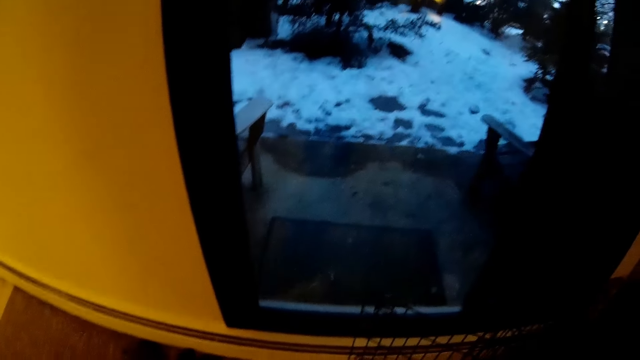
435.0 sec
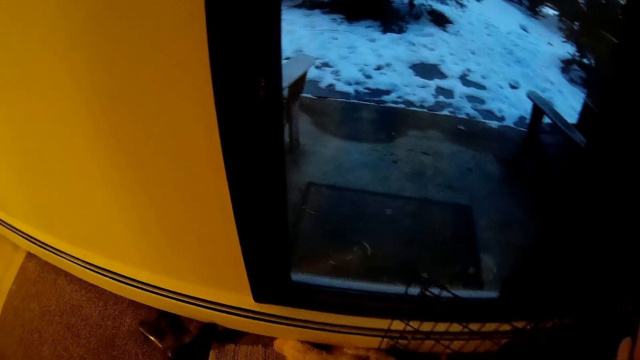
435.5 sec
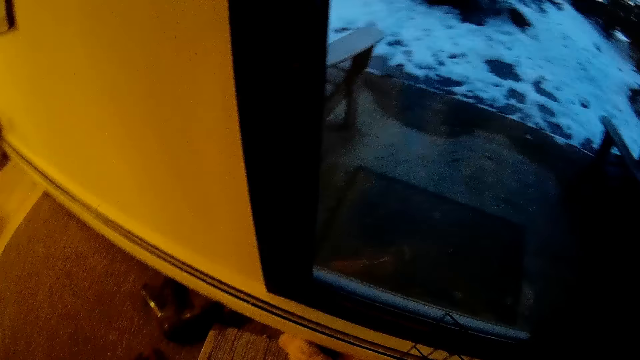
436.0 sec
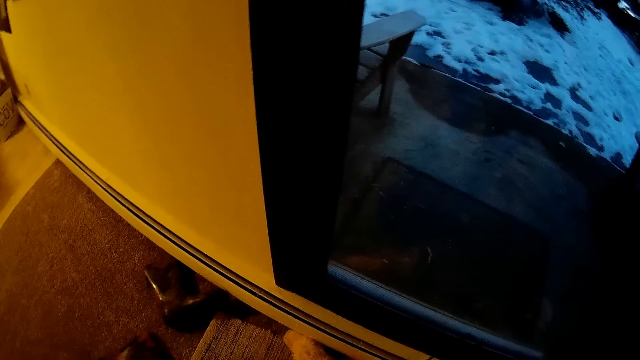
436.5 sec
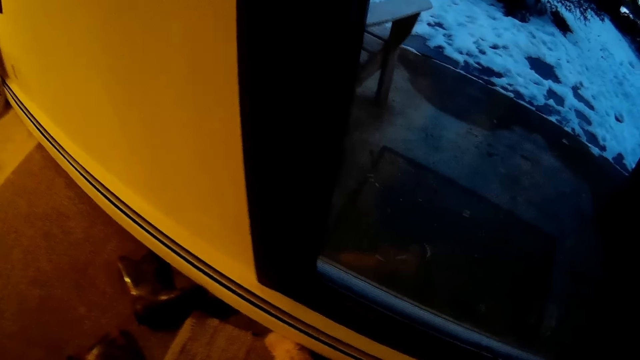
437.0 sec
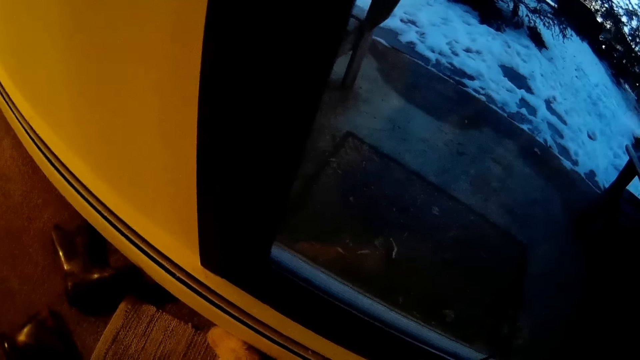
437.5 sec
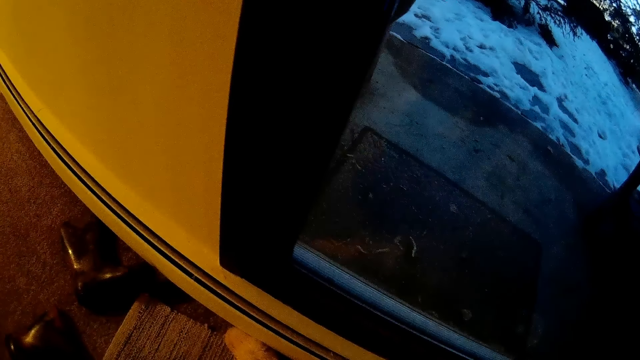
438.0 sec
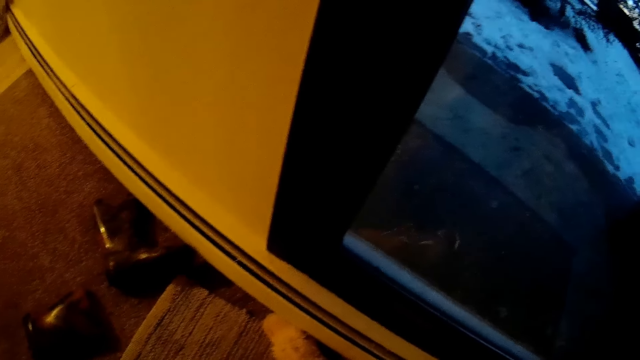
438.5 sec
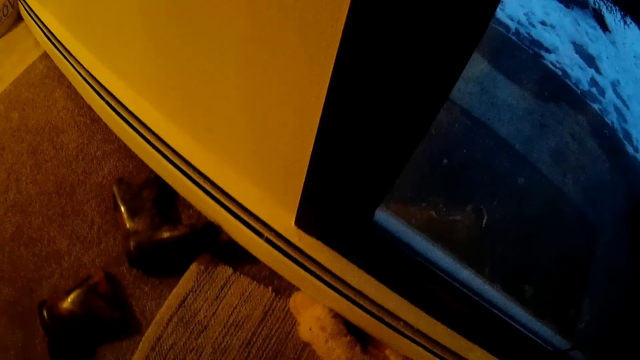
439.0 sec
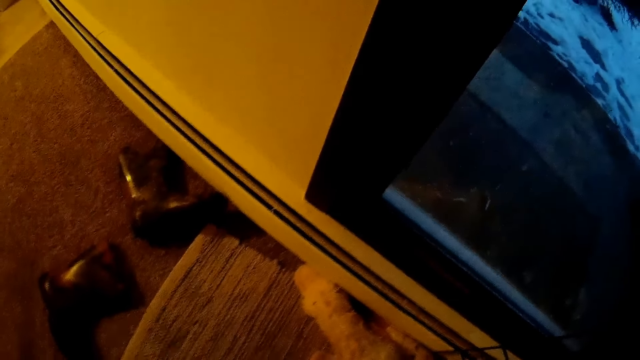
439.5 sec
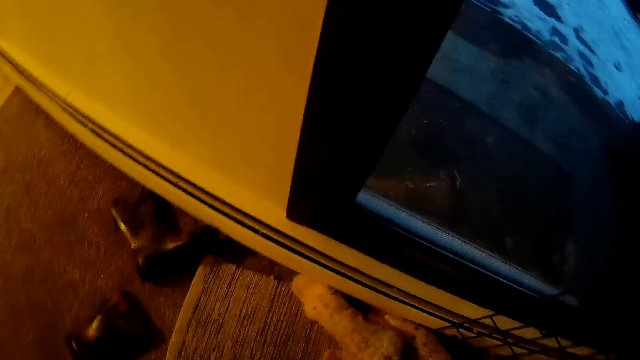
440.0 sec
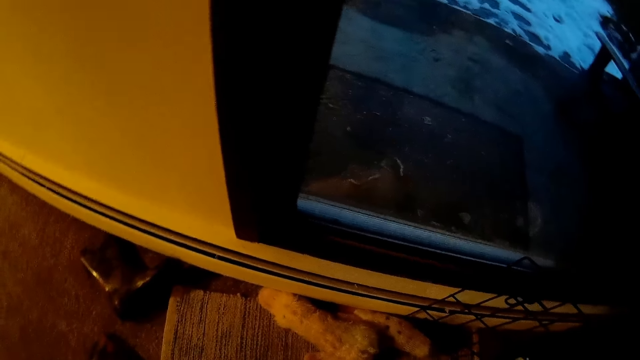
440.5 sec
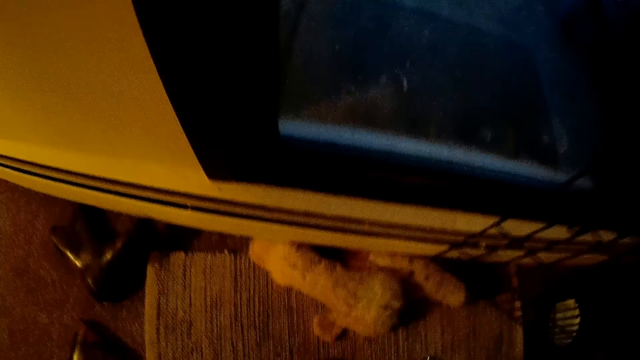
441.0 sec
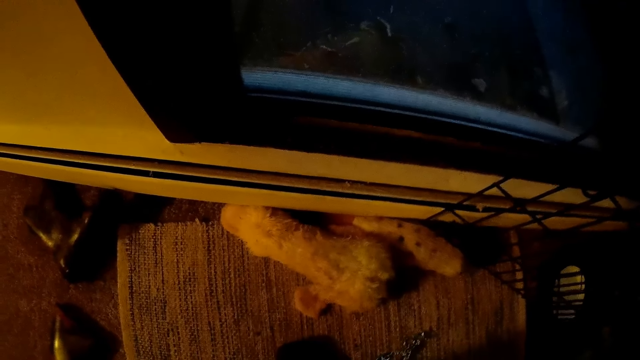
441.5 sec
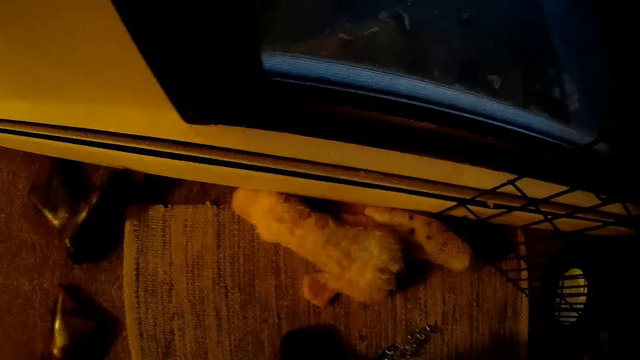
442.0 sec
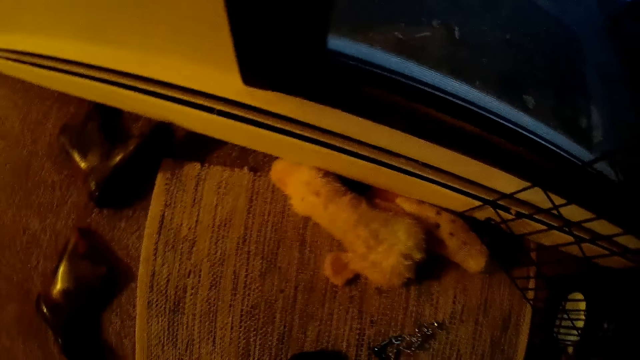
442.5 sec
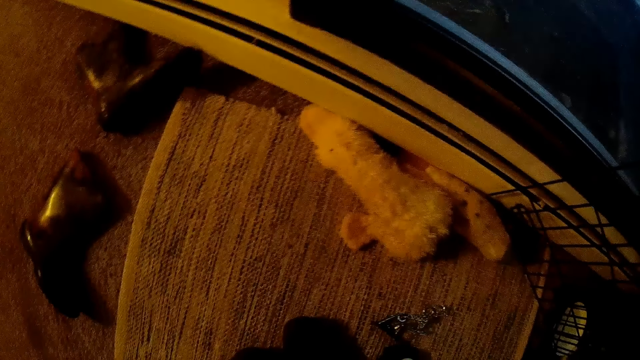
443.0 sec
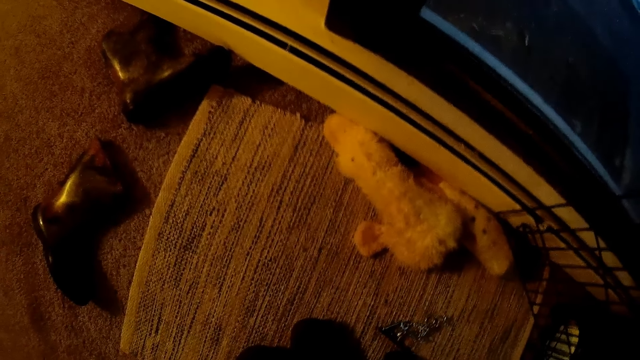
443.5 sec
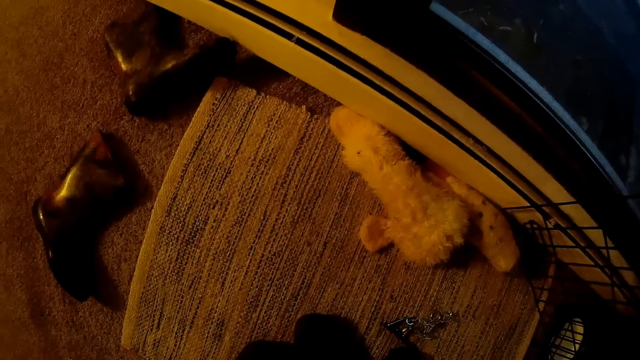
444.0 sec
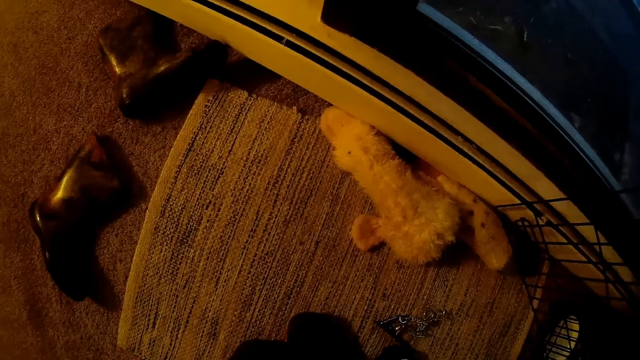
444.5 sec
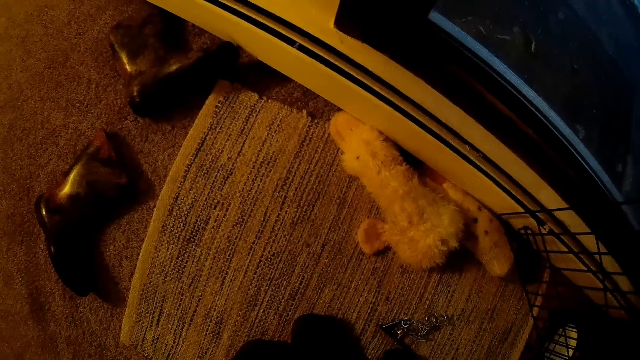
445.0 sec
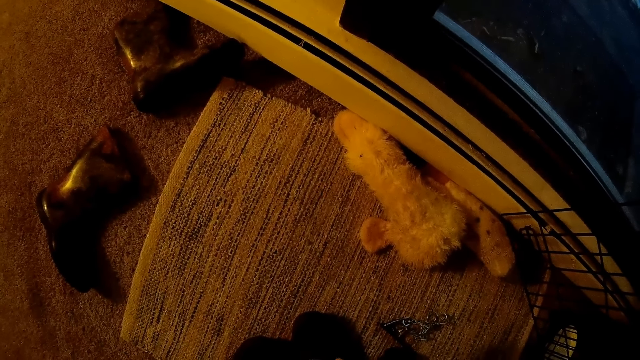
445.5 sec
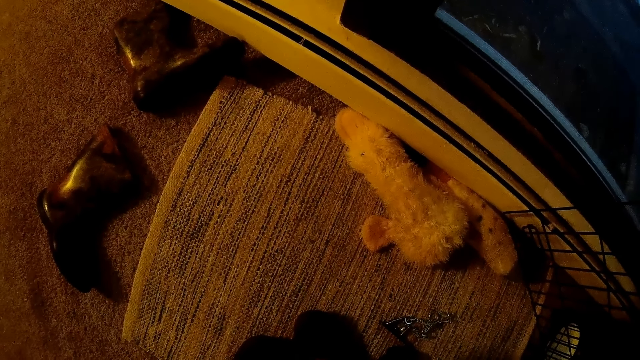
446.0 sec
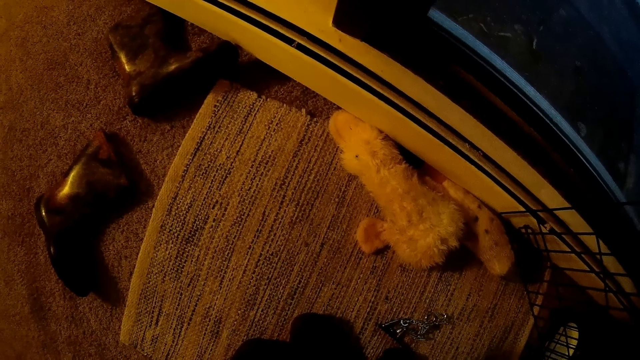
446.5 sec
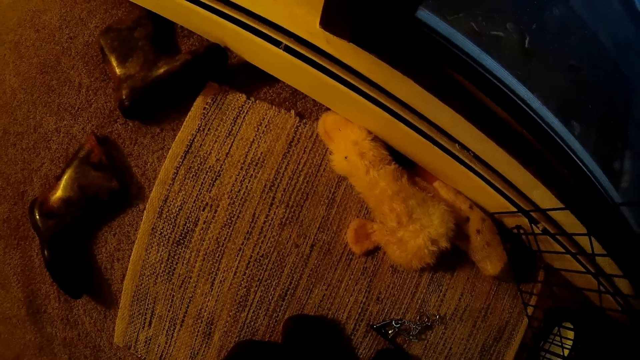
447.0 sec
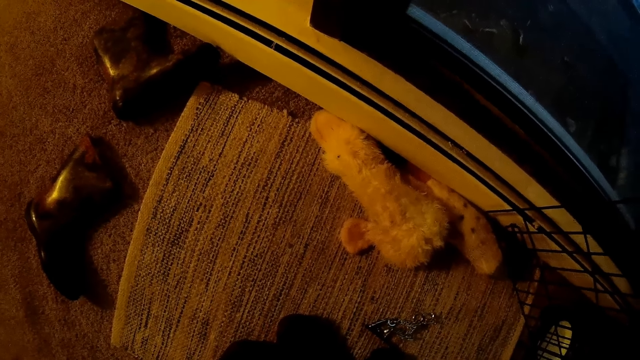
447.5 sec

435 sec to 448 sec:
The camera wearer looks at the dolly on the ground. They shift a pair of shoes with both hands.

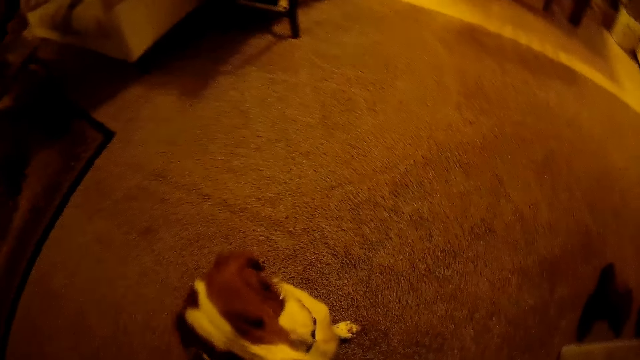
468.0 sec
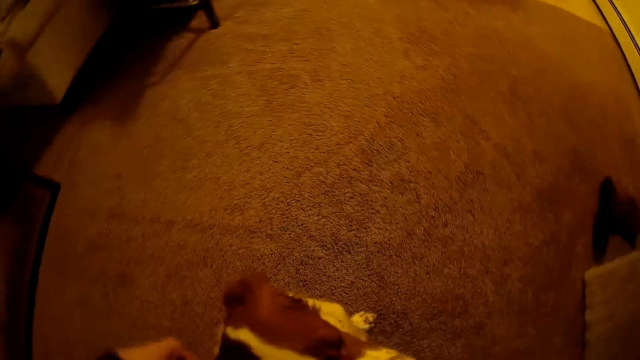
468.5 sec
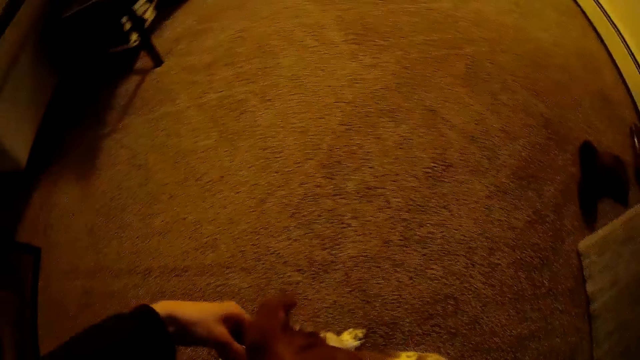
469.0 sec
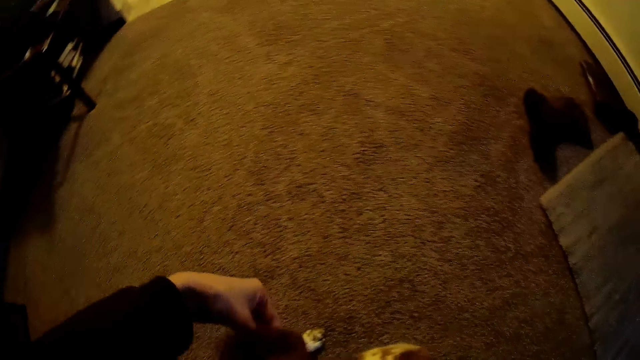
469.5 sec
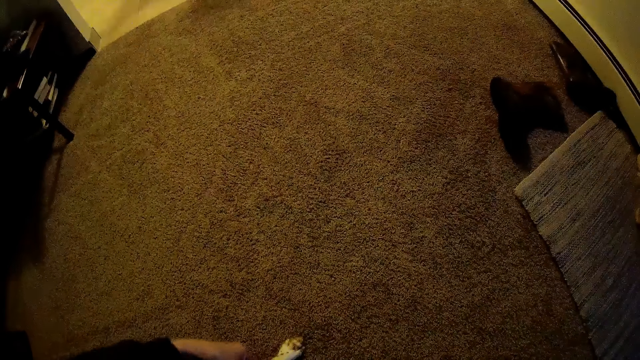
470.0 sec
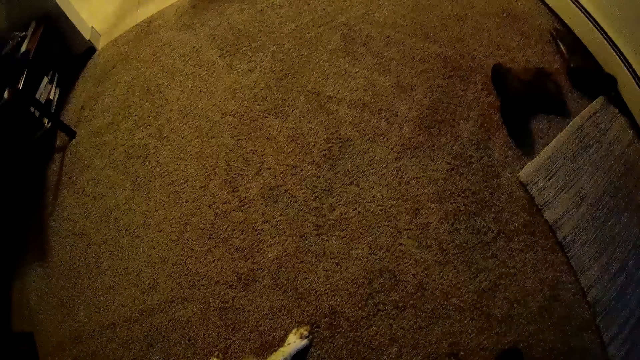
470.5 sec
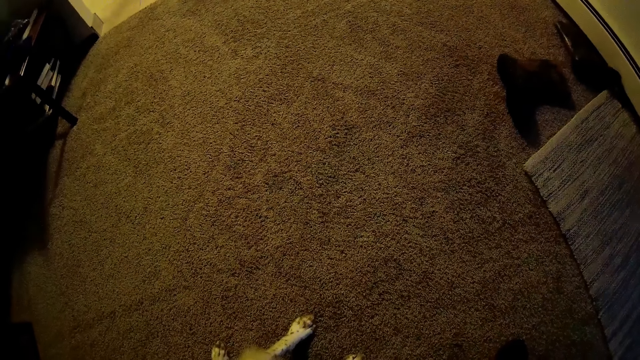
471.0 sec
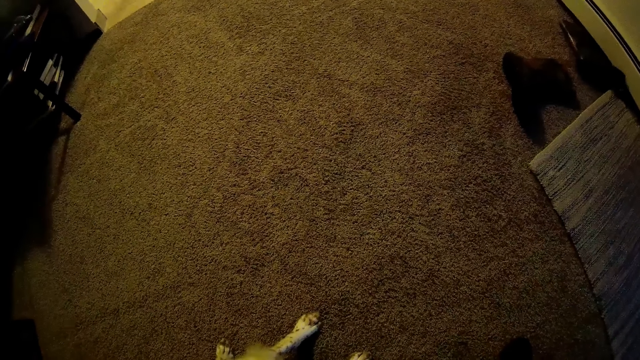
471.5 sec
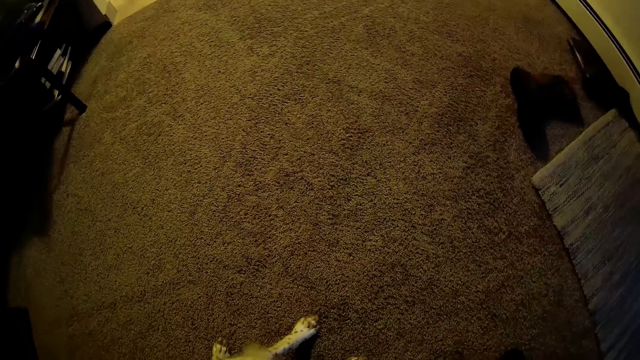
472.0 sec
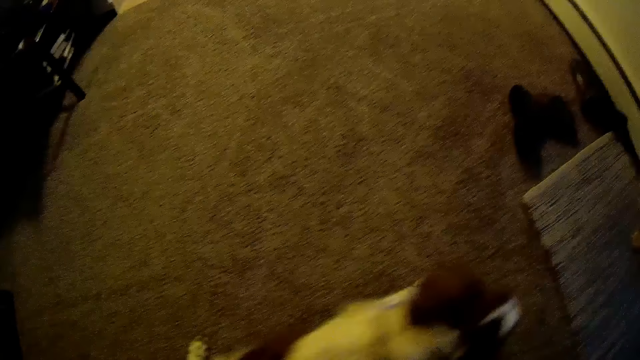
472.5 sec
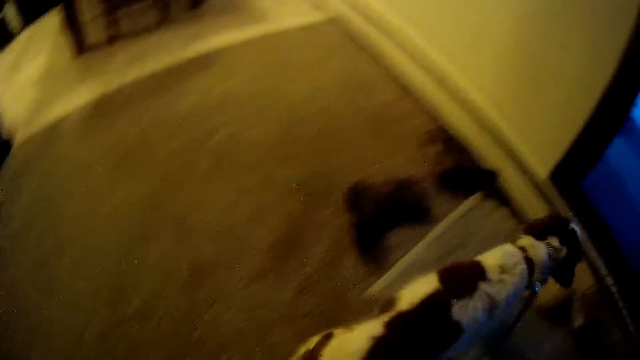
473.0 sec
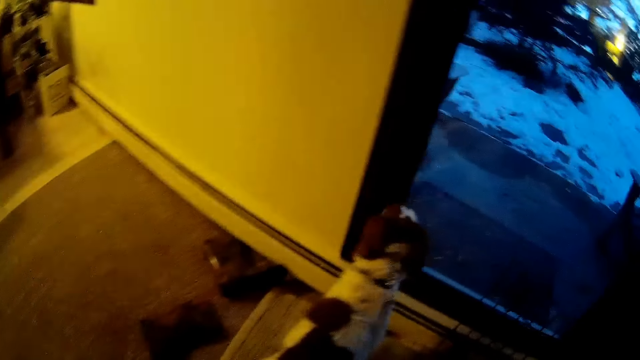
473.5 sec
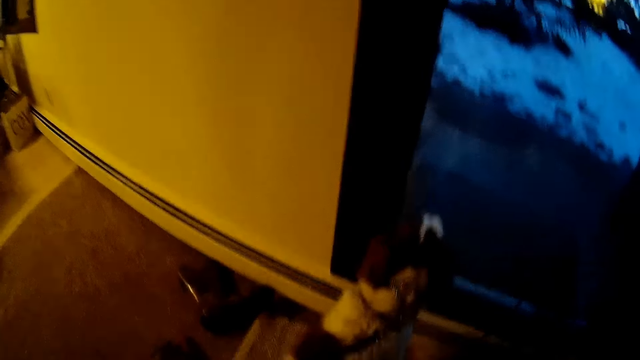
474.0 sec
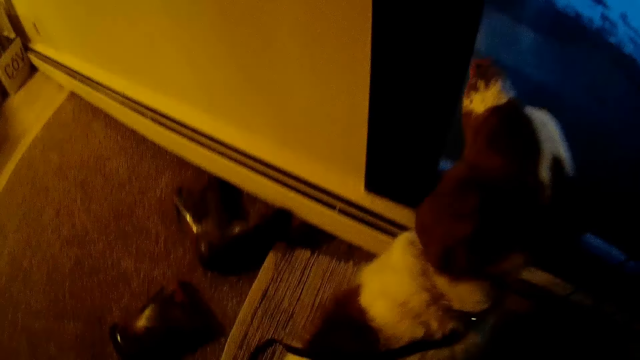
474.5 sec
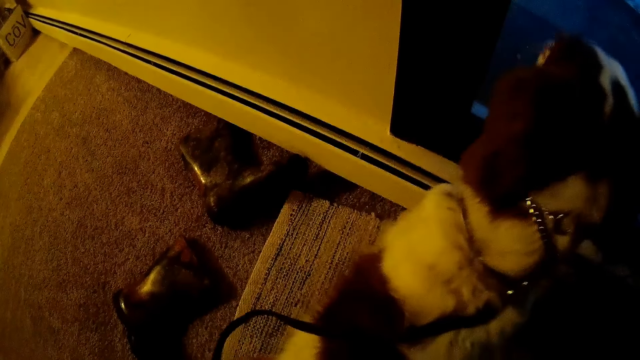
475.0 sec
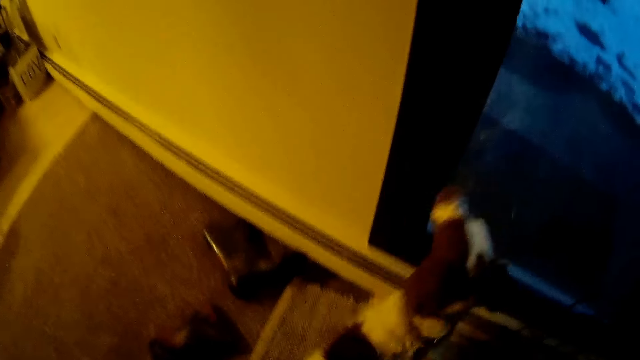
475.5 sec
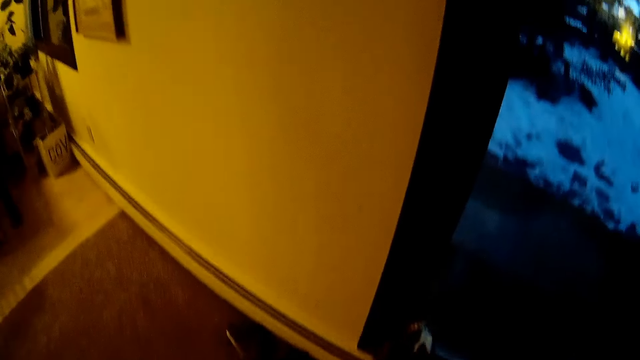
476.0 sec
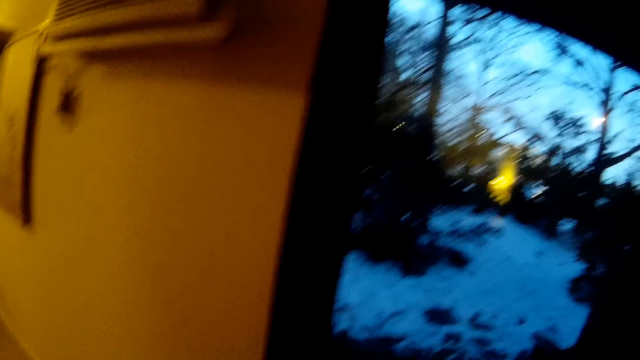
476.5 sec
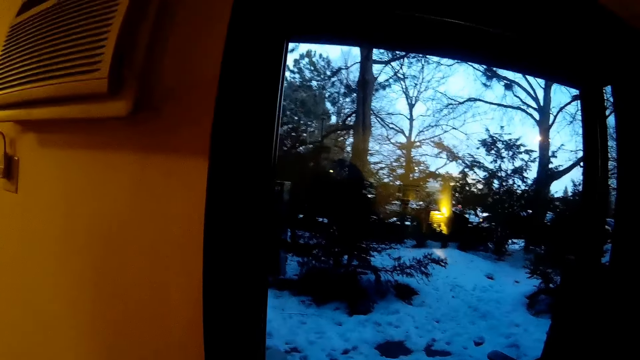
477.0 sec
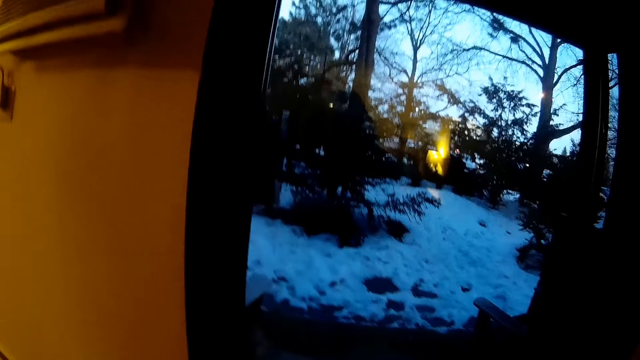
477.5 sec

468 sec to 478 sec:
The camera wearer fixes a leash on the dog's collar with his right hand. He touches the dog. He releases the dog.
